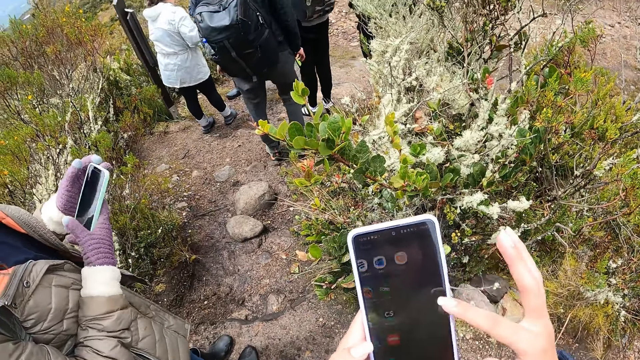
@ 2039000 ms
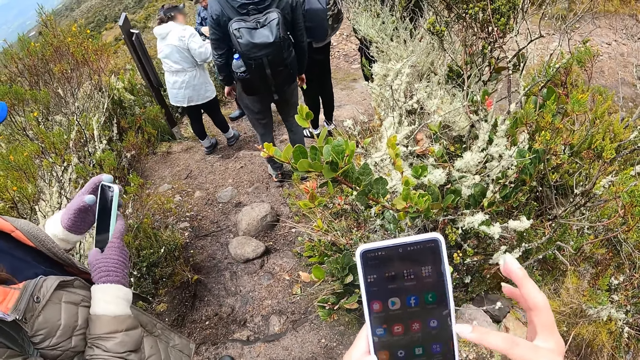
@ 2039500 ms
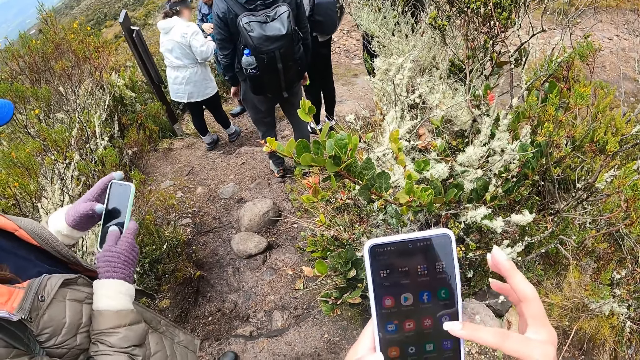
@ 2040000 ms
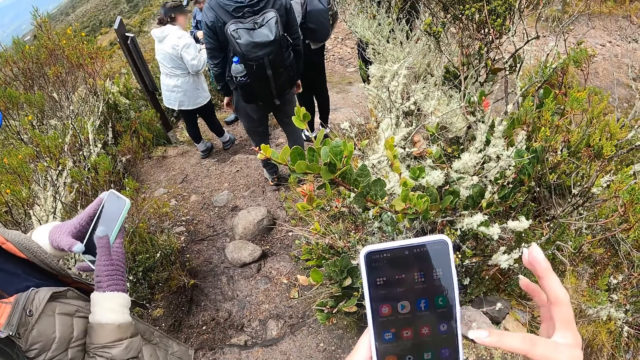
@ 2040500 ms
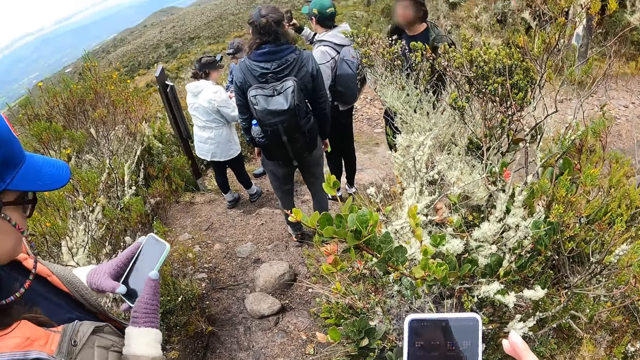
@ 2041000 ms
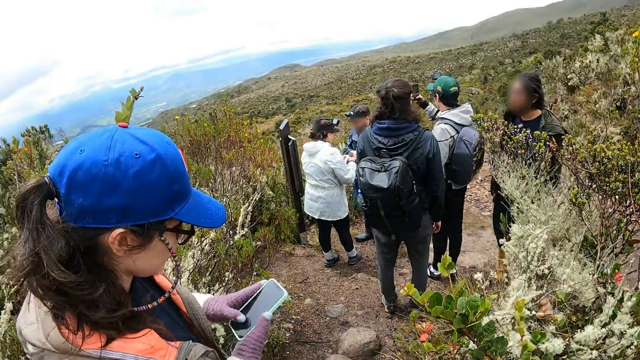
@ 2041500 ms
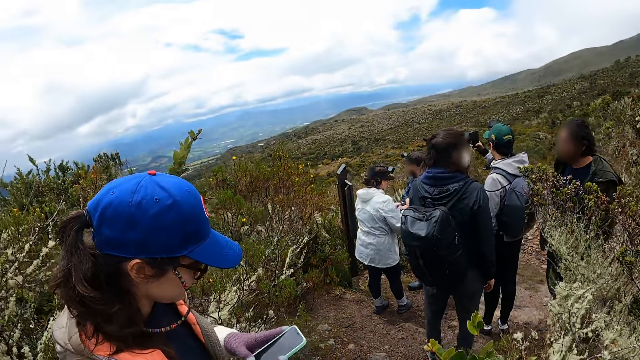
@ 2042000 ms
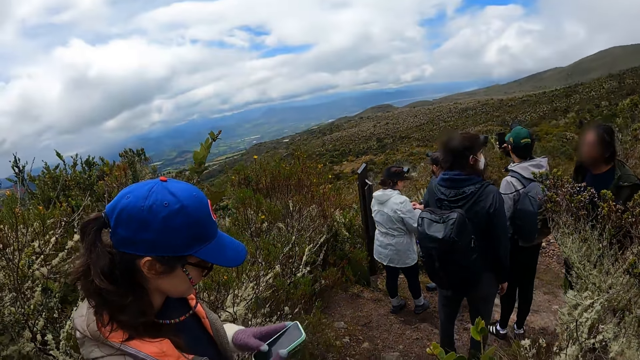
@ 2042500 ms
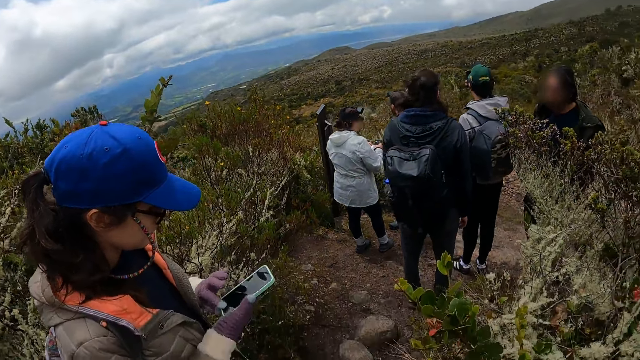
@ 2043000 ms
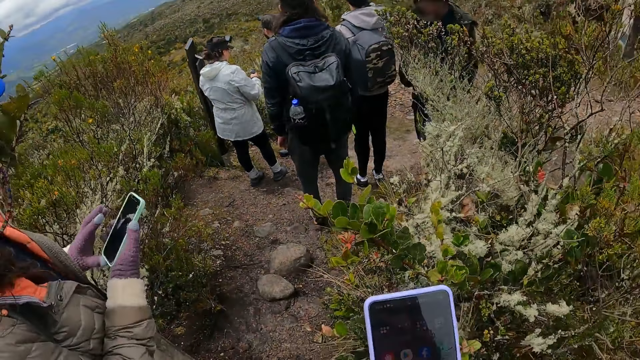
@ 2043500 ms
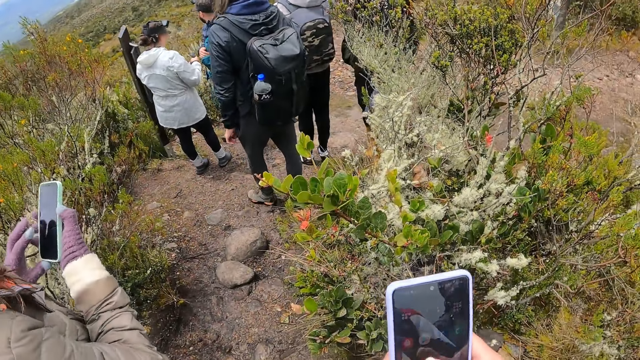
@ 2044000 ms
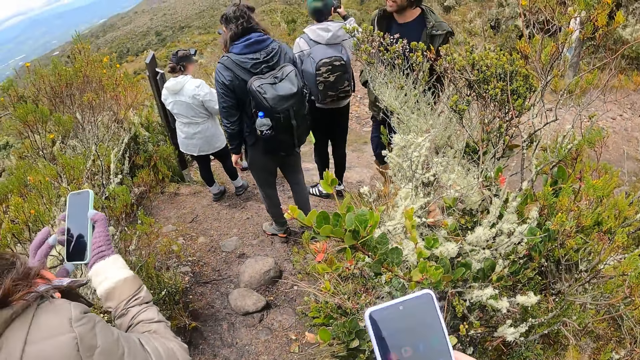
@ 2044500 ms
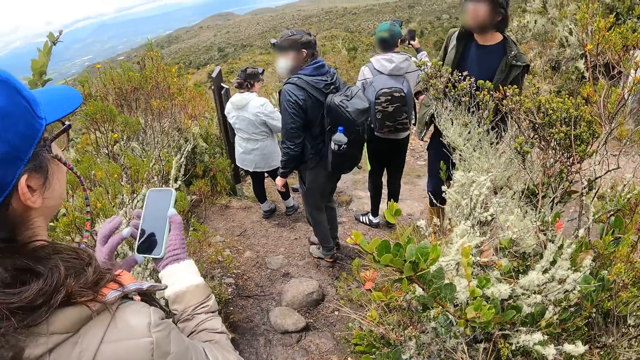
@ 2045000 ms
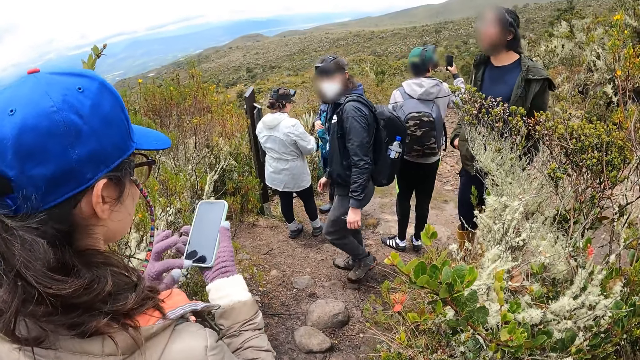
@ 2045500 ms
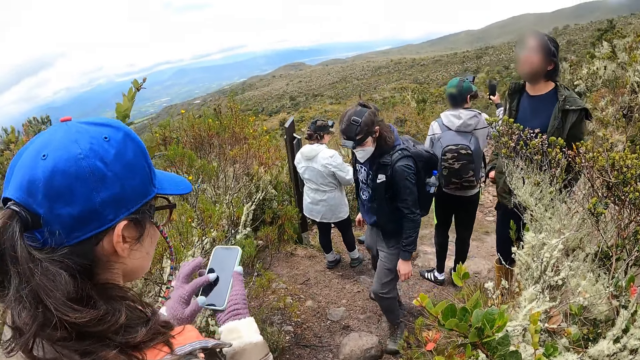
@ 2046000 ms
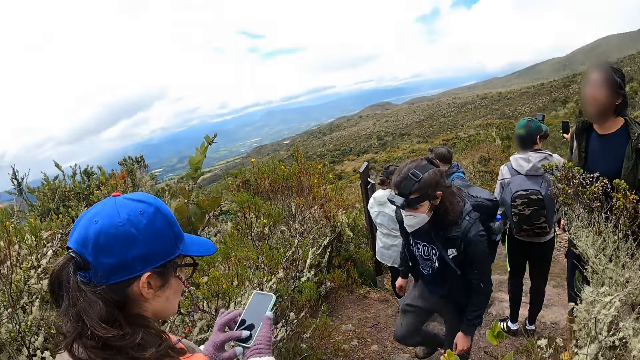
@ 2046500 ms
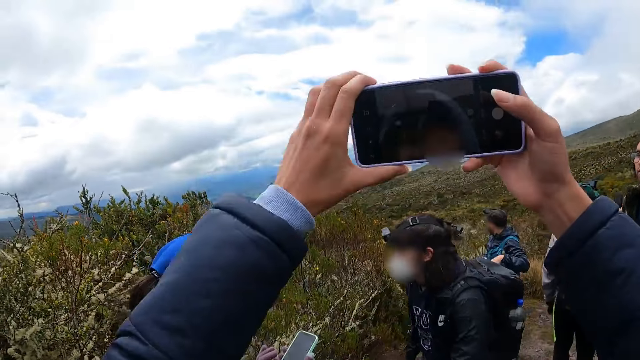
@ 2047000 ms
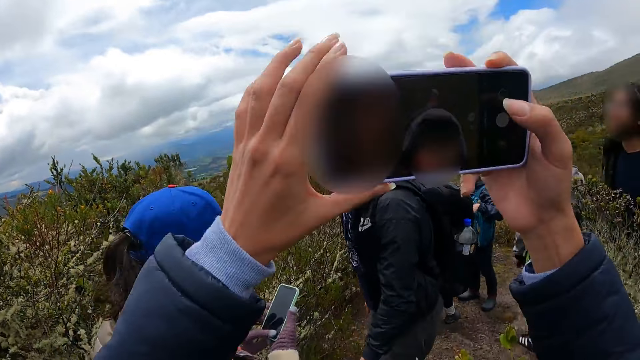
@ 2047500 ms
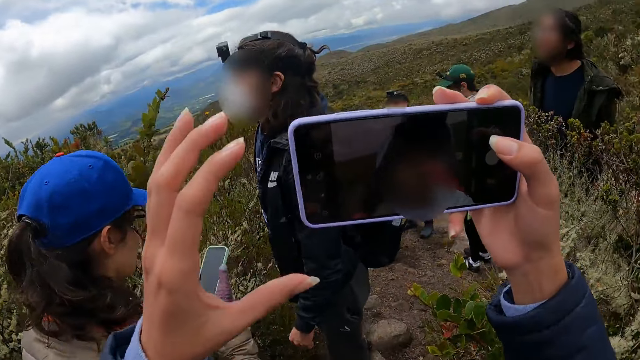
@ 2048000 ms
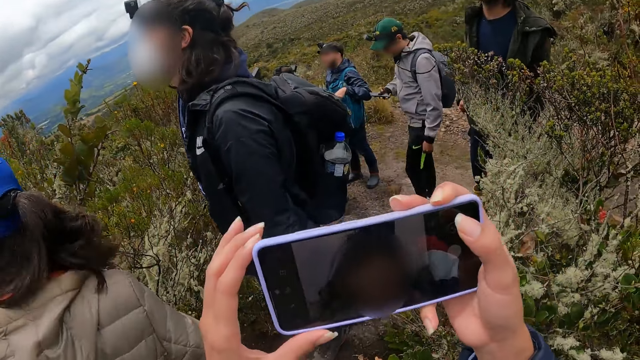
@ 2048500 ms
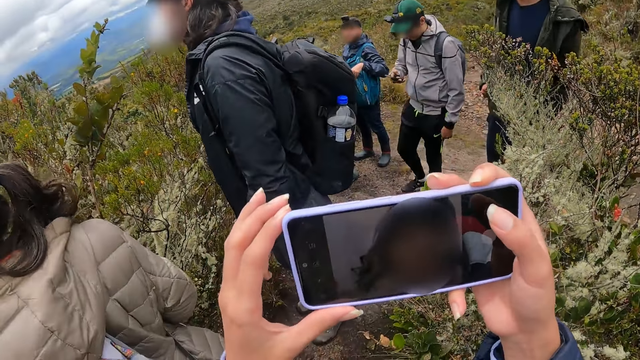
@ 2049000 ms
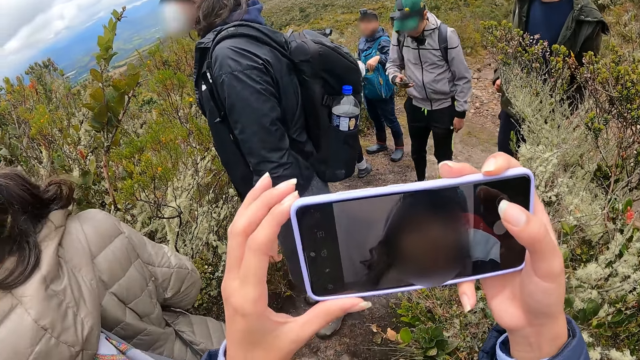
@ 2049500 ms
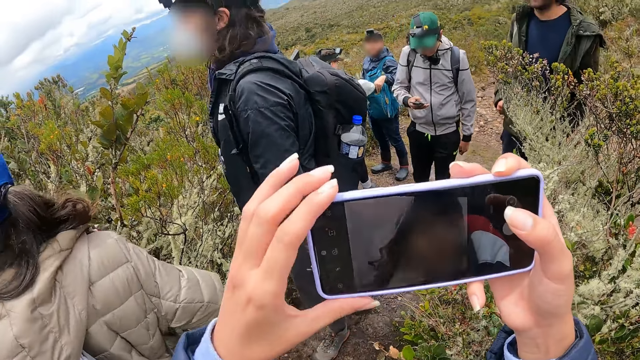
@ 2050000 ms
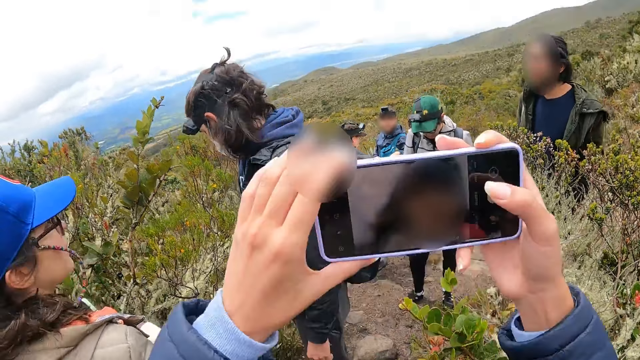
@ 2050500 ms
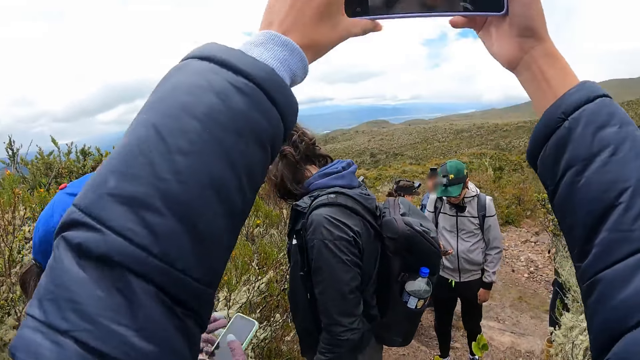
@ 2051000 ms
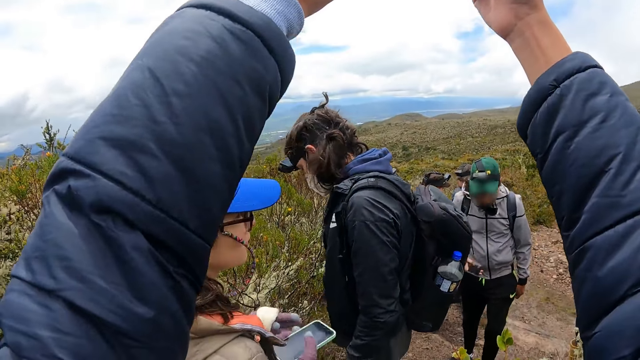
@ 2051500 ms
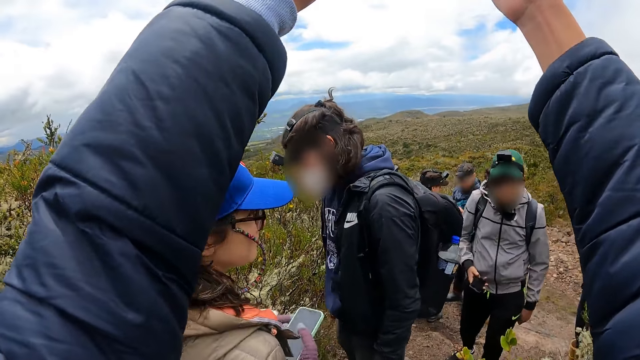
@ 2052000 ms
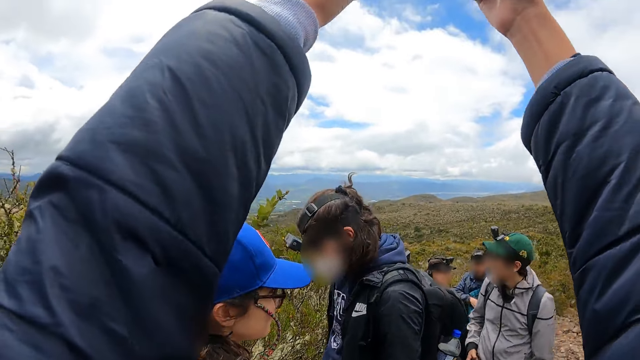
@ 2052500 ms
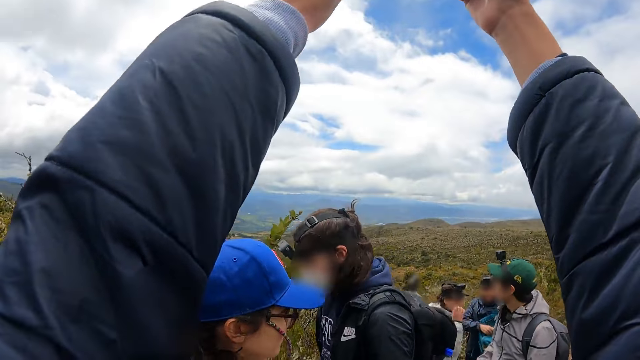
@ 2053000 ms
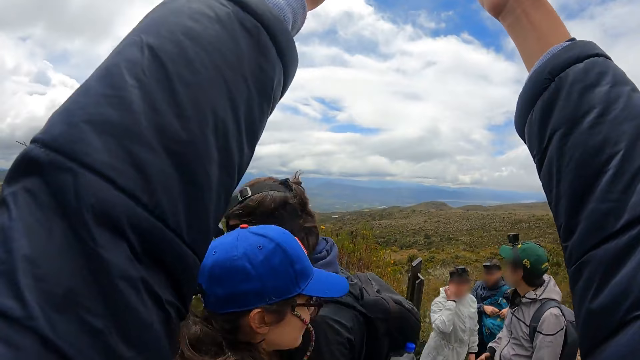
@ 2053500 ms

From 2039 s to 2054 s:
The camera wearer looks around the surroundings. The woman operates the phone in her hands. The camera wearer looks around the surroundings. She operates the phone in her hands. She looks around the surroundings. The woman operates the phone in her hands. The camera wearer moves the phone in her hands. She takes pictures with the phone in her hands. She operates the phone in her hands. She moves the phone in her hands.

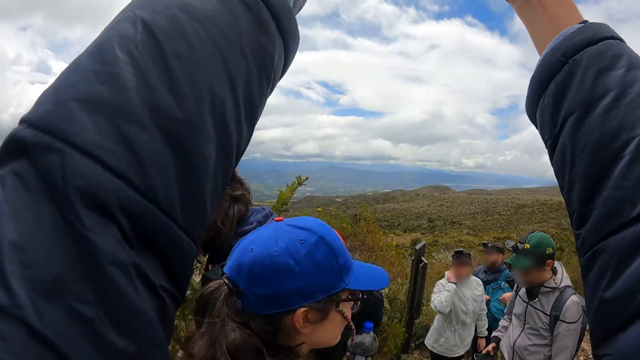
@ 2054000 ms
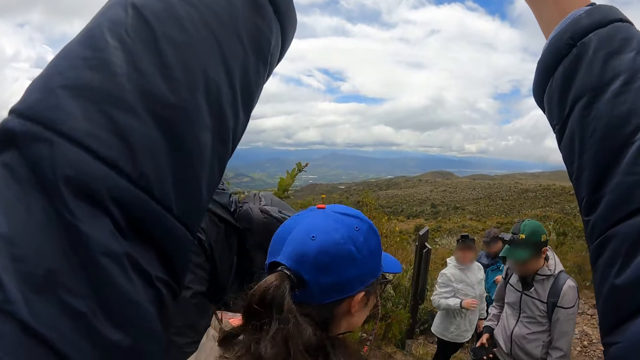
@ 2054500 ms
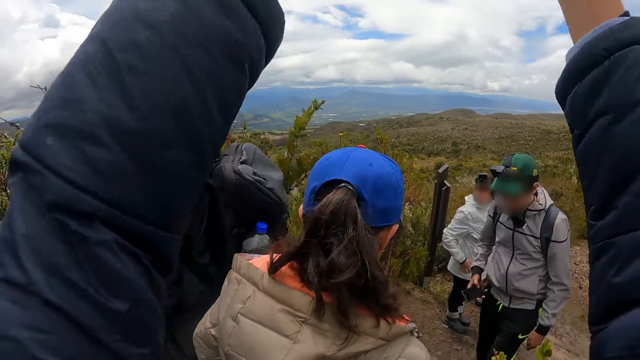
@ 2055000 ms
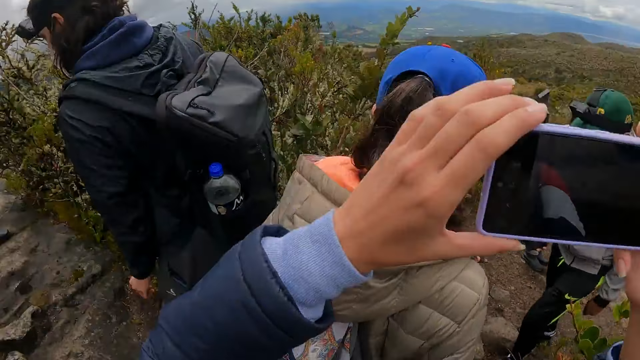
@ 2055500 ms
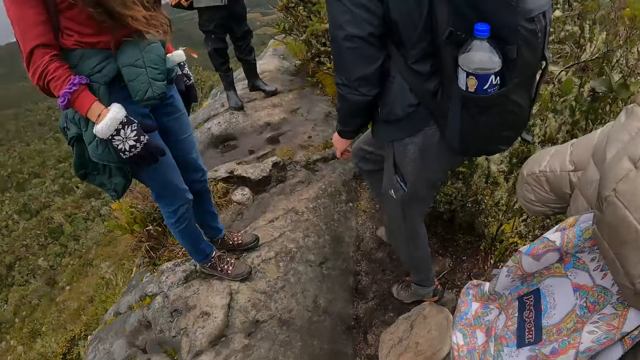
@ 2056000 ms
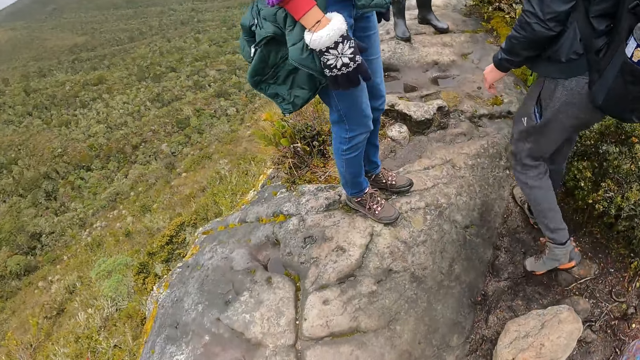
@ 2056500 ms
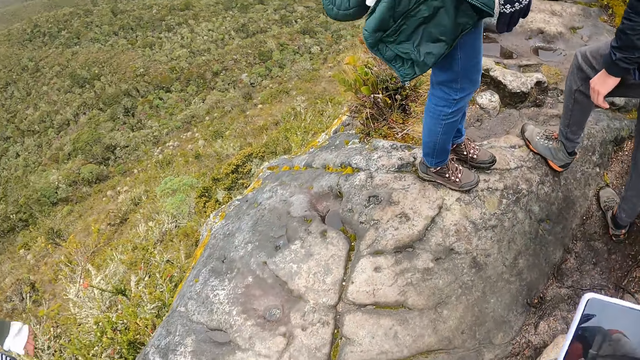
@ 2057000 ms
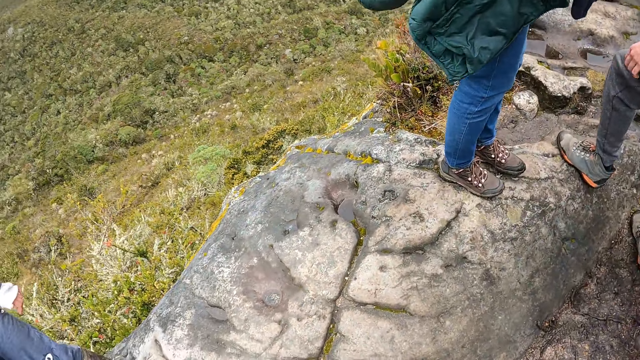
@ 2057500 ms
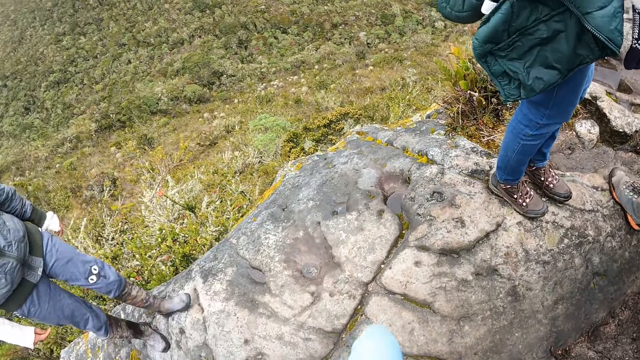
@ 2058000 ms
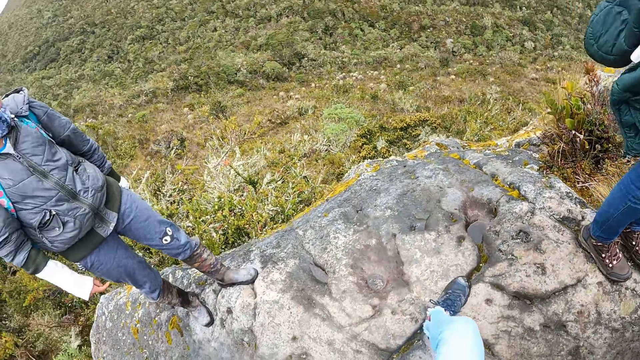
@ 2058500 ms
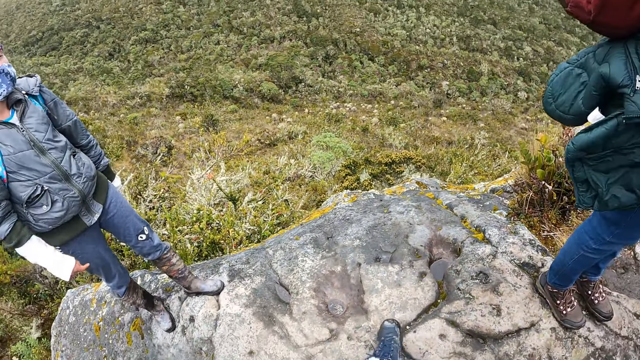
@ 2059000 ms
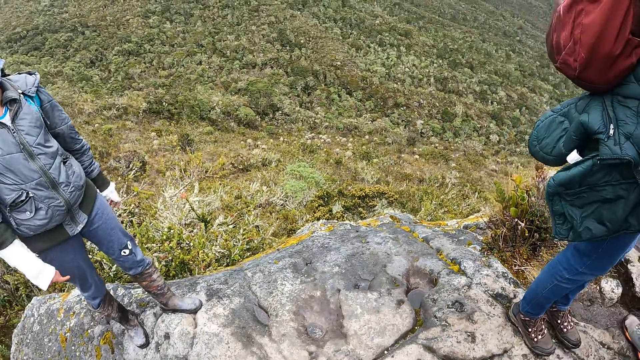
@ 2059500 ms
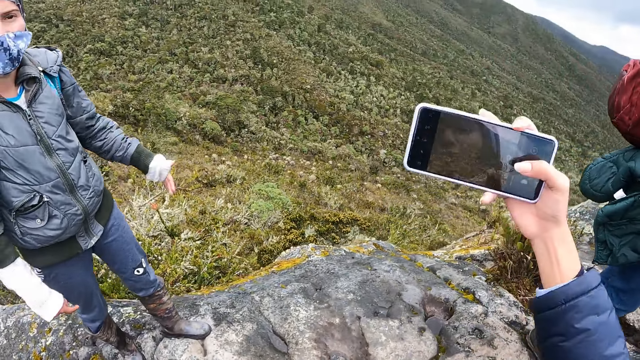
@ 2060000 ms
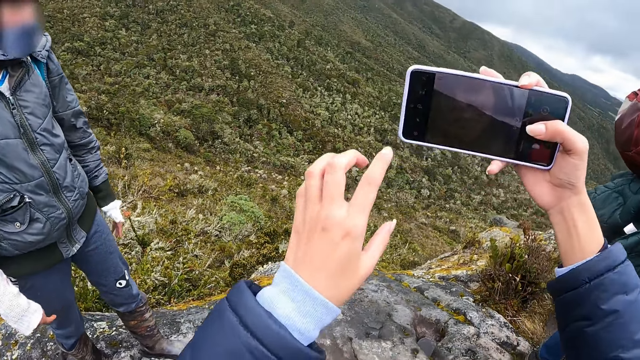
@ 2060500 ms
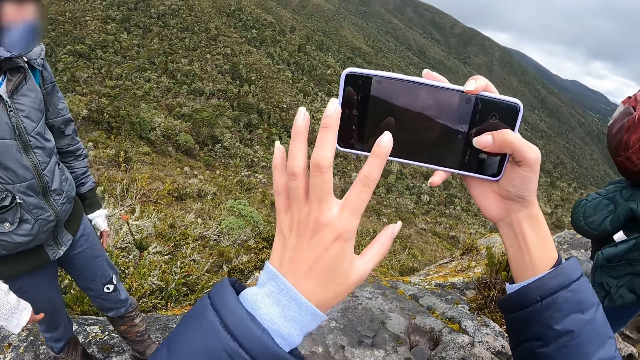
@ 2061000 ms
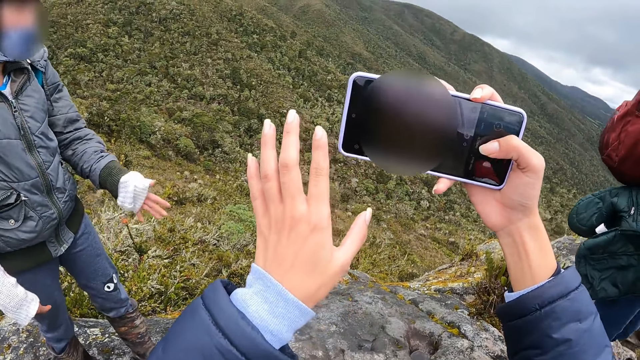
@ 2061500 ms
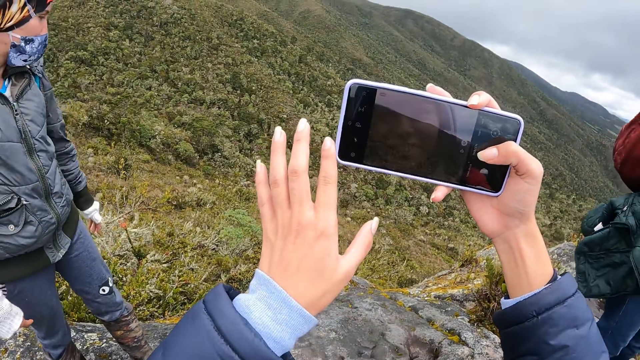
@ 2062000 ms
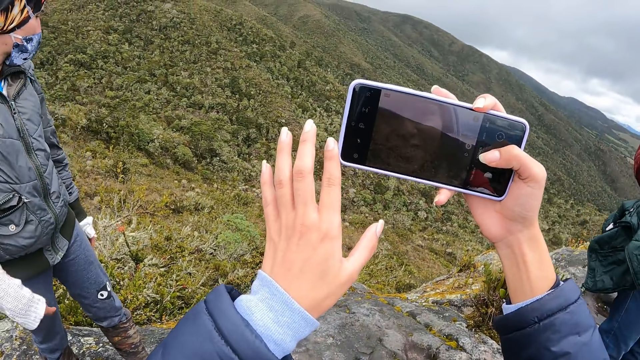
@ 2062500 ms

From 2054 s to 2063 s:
The camera wearer looks around the surroundings. She operates the phone in her hands.
